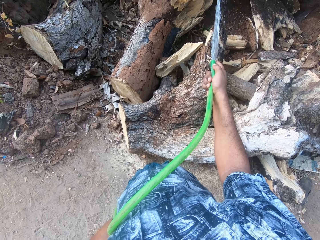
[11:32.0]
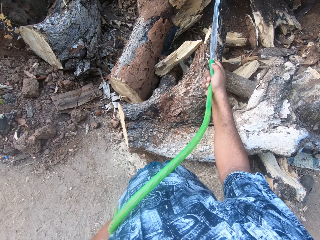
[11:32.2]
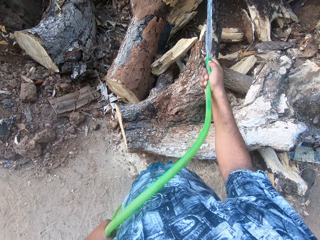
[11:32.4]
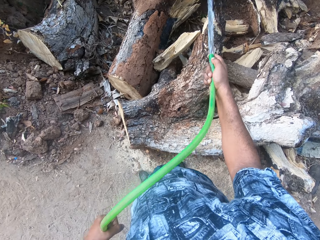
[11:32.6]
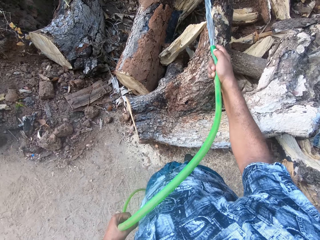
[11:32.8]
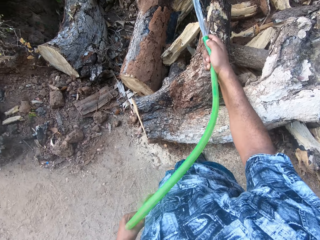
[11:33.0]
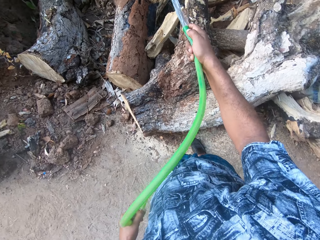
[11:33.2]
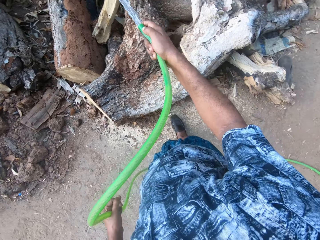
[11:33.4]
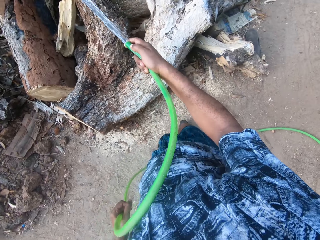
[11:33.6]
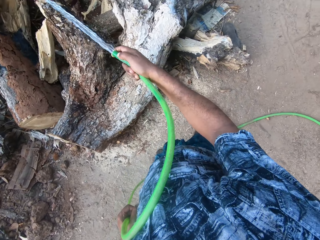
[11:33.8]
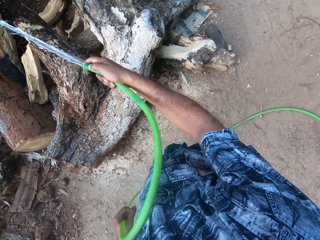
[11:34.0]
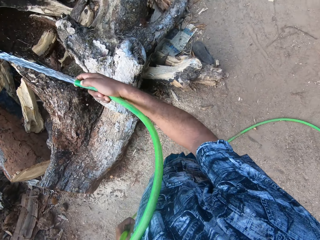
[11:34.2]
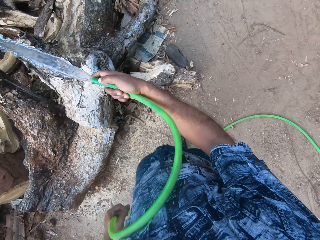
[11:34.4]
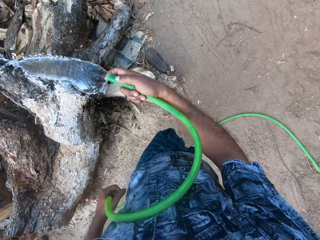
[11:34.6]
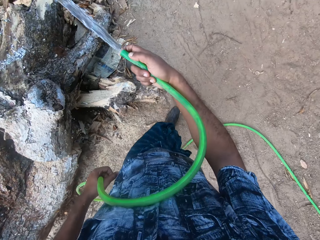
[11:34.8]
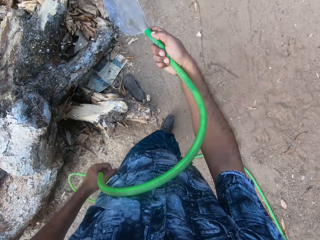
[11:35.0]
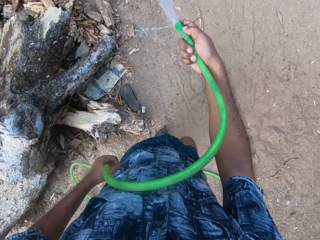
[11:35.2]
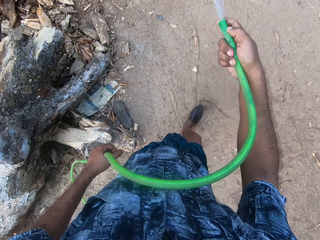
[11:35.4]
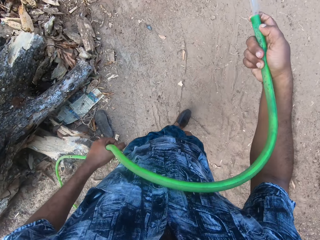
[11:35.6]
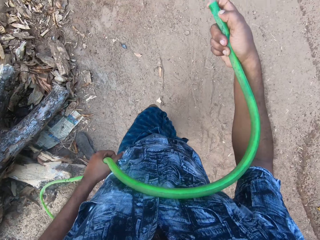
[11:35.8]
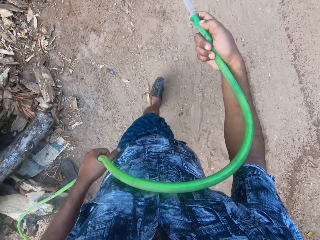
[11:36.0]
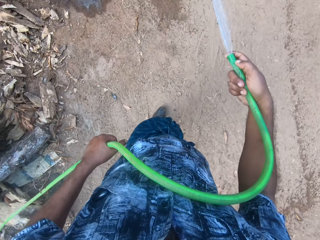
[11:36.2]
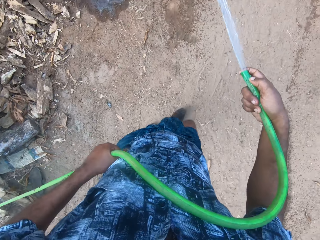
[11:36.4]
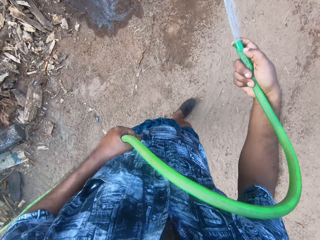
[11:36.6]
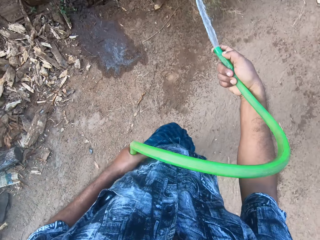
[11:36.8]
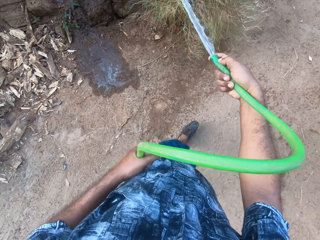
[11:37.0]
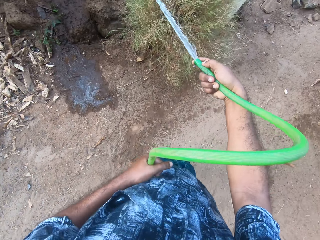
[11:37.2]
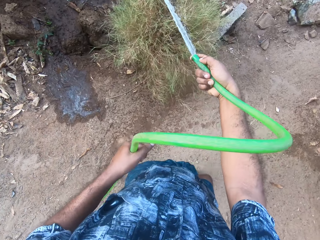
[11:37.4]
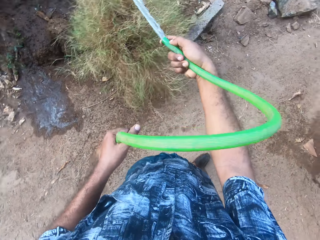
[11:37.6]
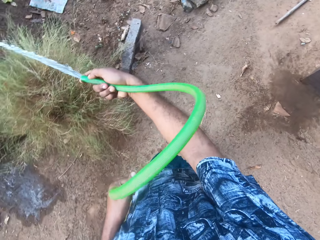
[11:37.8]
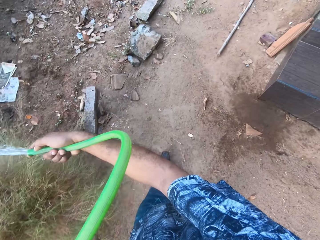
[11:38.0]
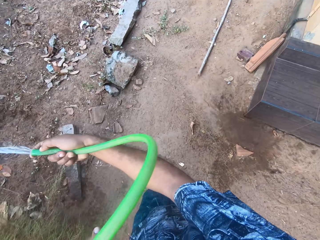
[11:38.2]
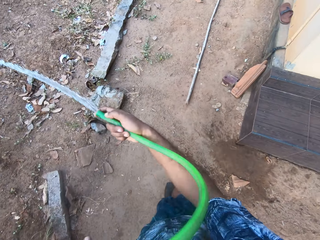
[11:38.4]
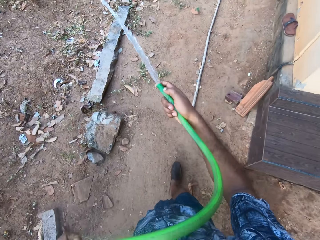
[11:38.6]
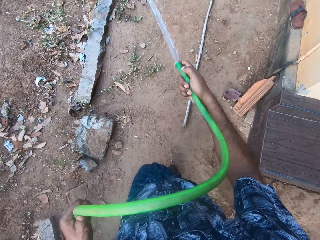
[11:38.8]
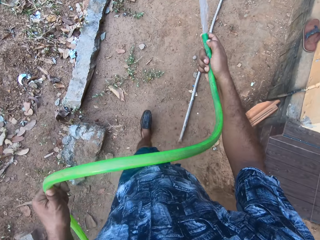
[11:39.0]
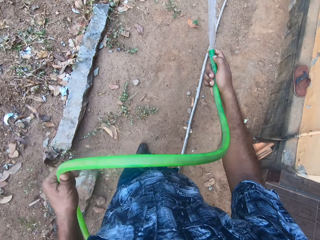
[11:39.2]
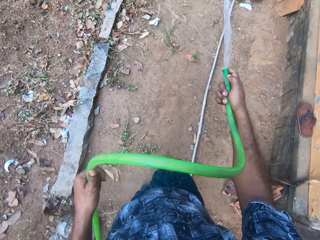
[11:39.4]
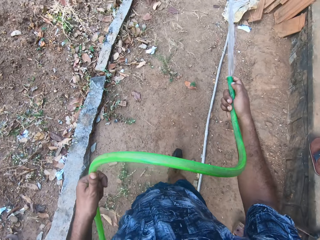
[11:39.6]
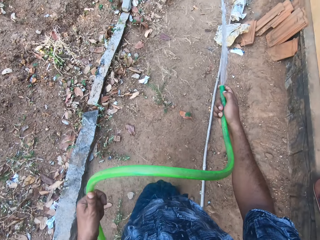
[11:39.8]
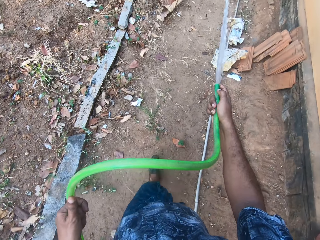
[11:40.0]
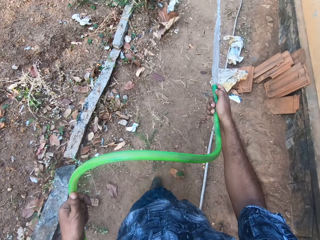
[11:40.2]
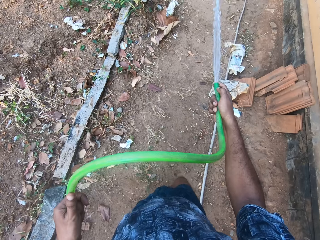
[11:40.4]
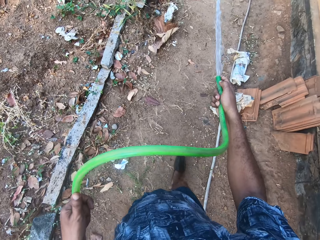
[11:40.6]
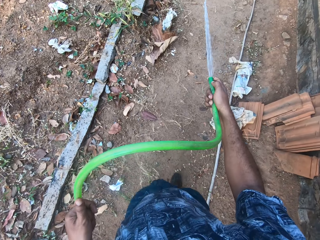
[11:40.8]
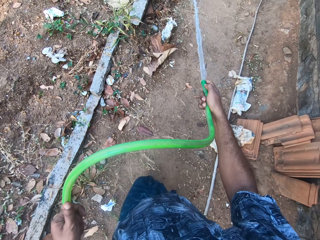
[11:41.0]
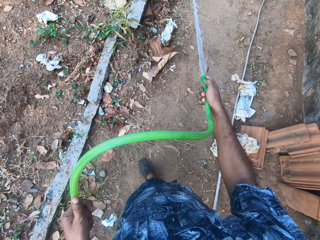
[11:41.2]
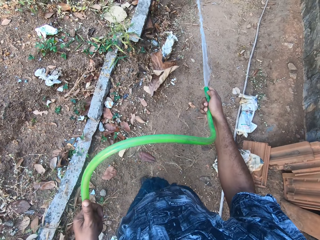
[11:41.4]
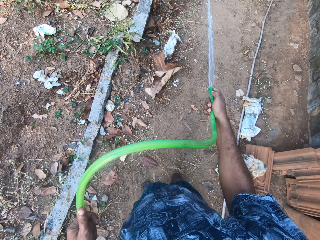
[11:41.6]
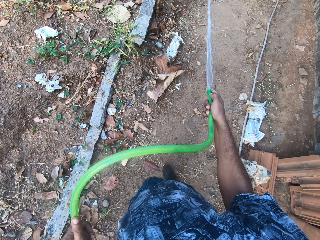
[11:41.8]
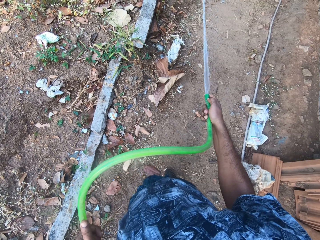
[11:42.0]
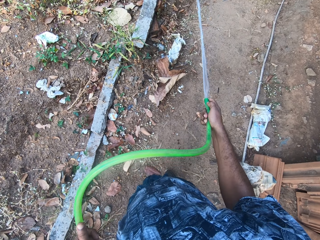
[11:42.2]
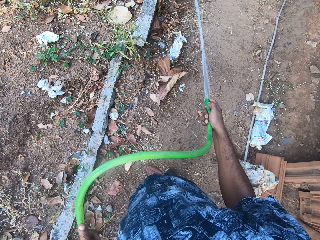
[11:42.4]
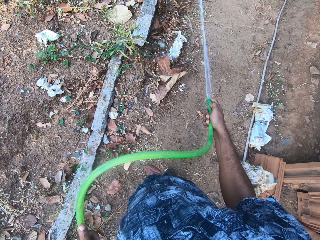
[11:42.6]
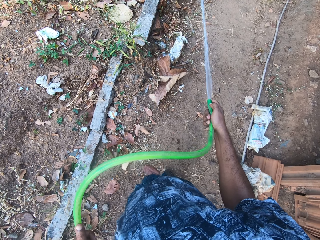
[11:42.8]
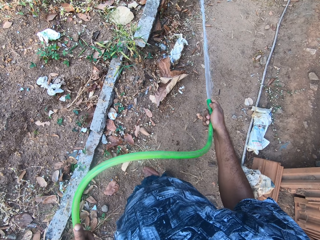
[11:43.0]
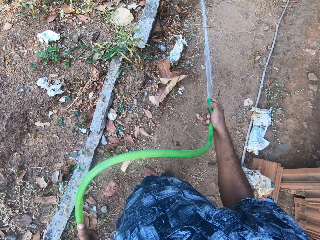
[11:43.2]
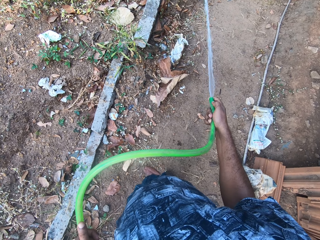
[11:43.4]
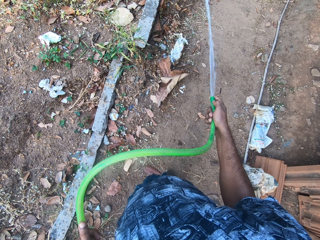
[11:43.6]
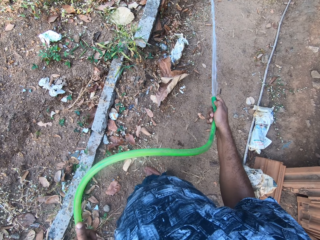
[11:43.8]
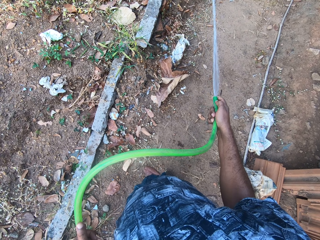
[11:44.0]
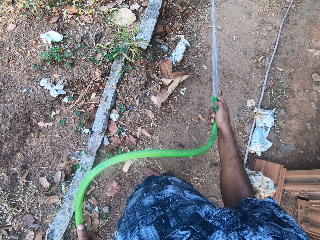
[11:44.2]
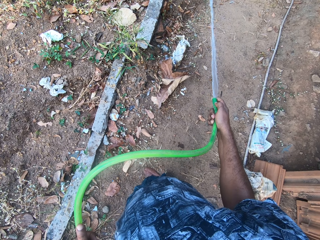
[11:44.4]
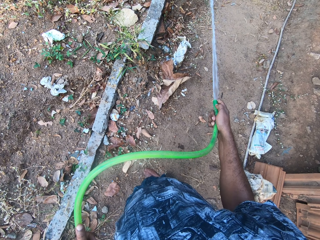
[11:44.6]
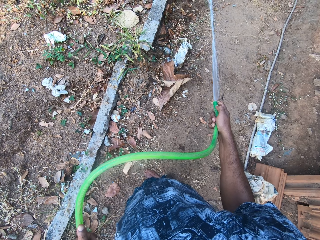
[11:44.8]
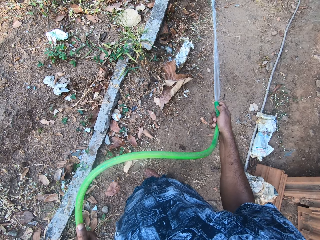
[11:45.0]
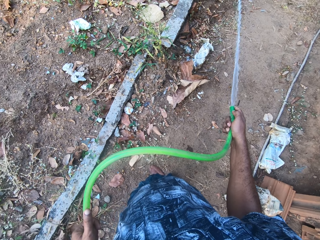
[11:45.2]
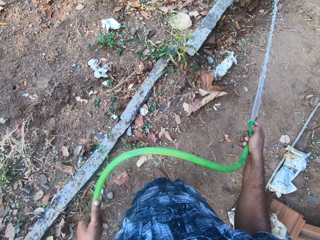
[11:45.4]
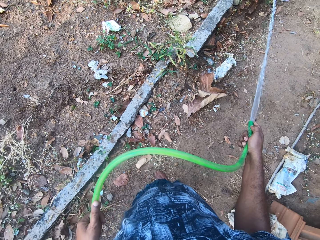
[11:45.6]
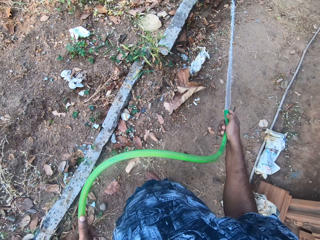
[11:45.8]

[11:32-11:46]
The camera wearer walks along a path on the farm. They stand on the farm.

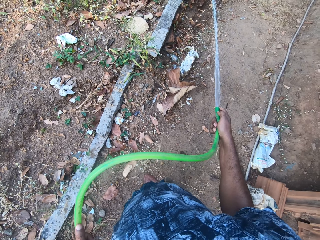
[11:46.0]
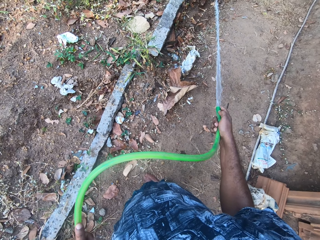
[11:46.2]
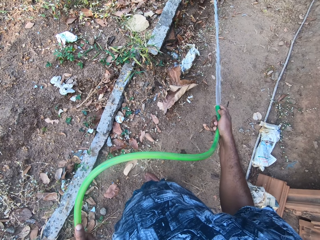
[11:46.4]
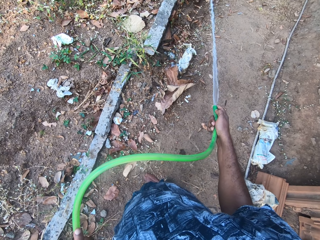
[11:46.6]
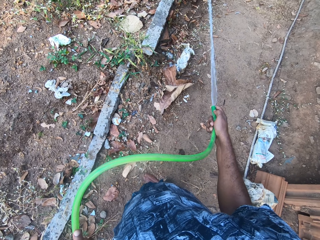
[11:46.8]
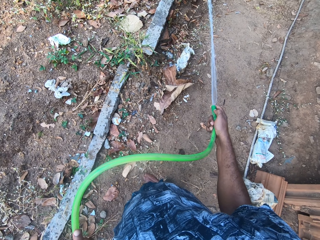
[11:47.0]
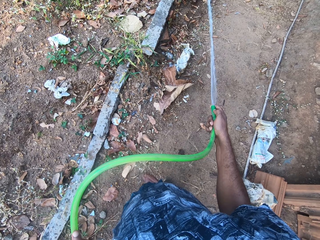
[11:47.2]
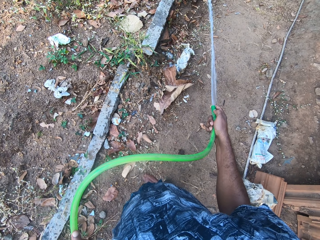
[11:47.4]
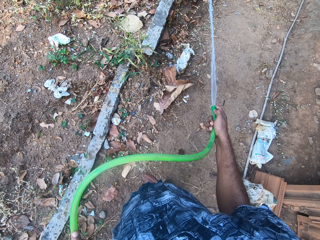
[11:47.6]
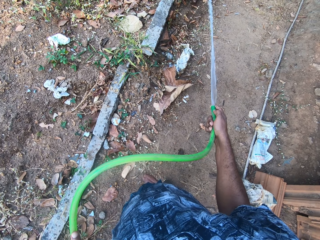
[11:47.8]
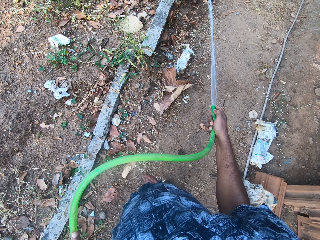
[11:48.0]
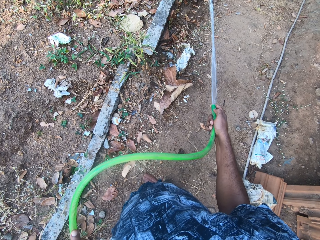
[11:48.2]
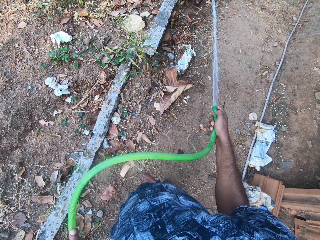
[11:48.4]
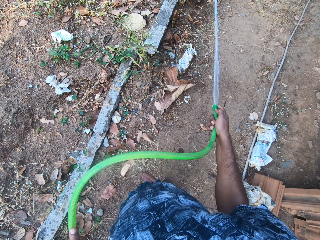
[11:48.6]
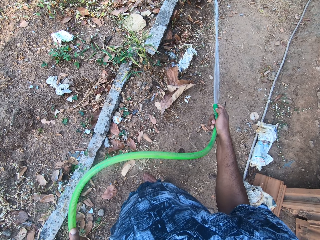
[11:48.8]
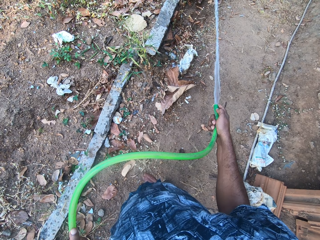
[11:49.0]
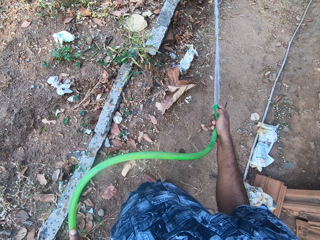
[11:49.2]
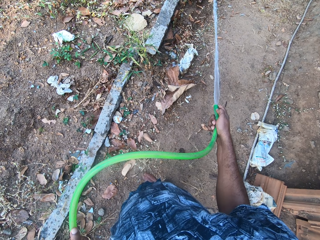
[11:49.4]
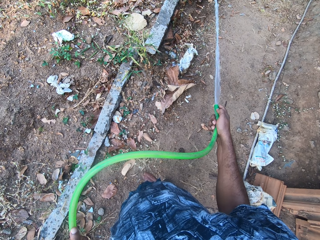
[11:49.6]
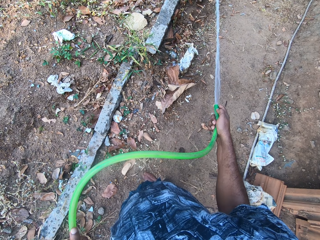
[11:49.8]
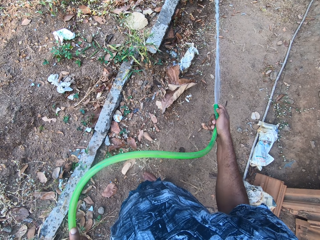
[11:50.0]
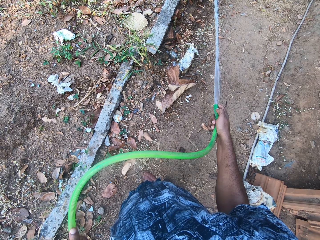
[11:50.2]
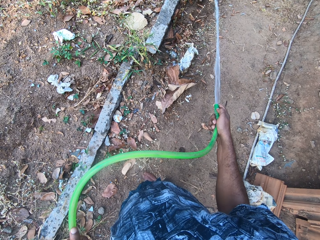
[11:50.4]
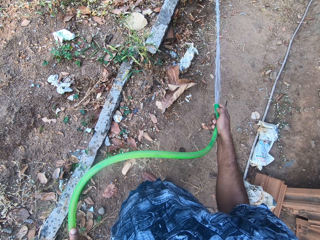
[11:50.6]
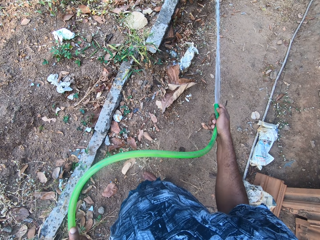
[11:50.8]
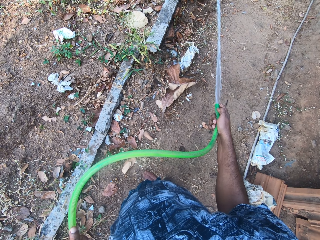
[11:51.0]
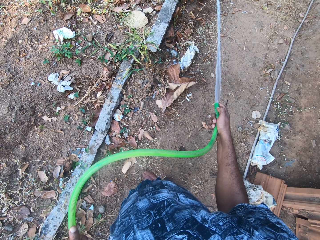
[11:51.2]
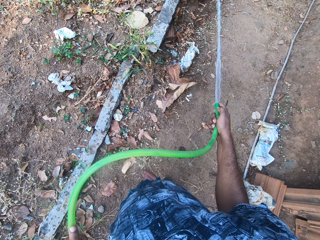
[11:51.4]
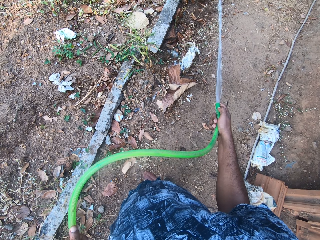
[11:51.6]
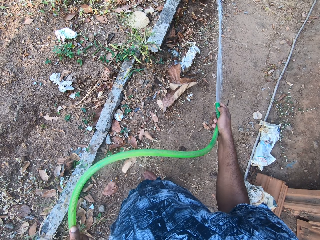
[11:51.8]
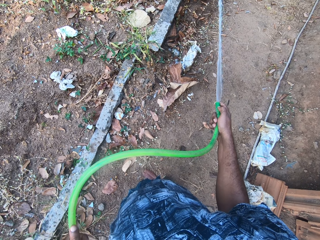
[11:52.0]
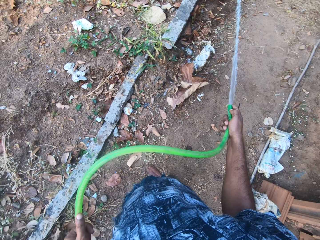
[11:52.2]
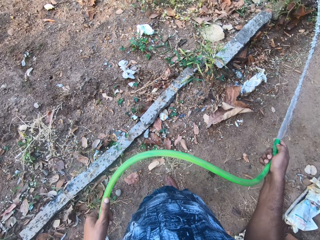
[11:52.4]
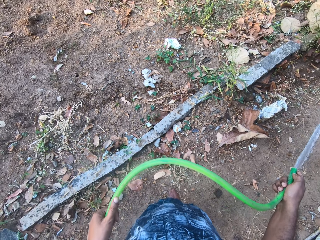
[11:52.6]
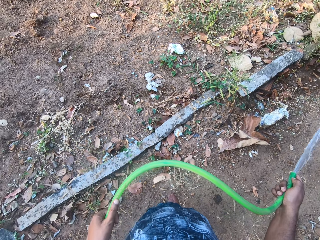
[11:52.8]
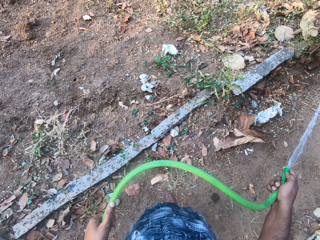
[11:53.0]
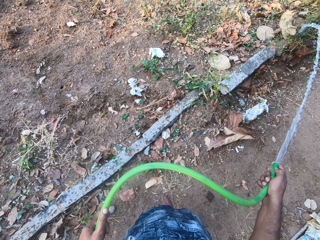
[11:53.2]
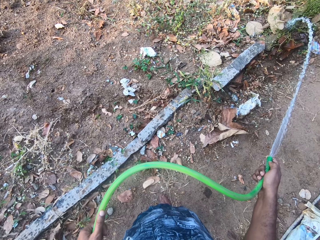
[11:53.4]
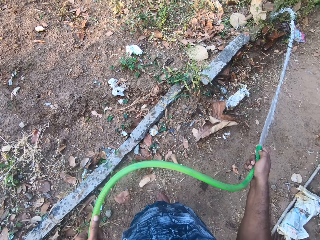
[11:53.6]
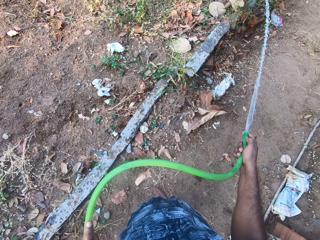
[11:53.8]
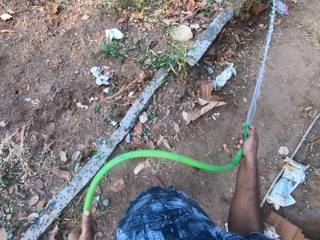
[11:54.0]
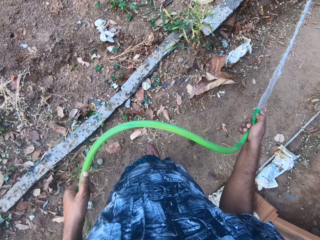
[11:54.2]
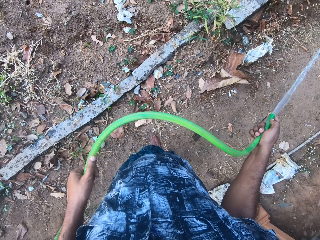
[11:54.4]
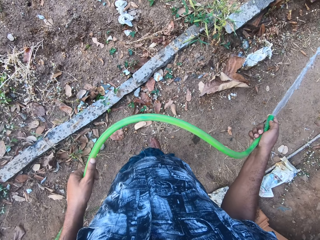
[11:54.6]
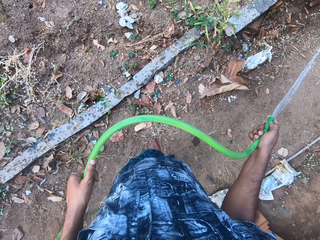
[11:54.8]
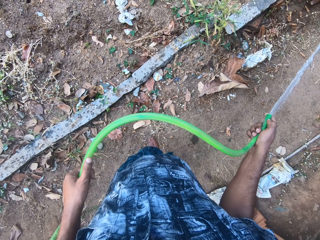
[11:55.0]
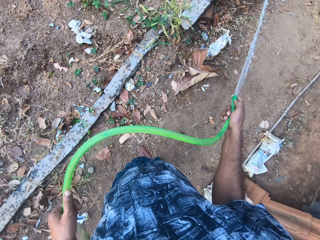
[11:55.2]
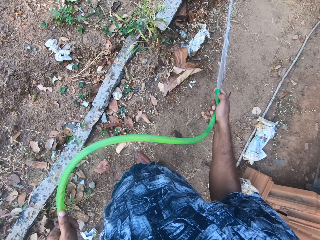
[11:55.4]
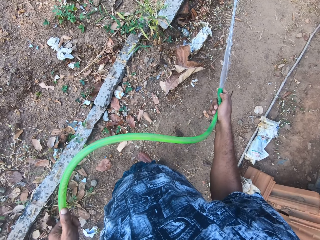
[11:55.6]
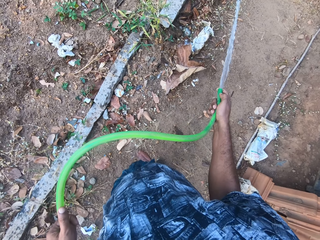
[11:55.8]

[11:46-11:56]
The camera wearer looks around the farm.
